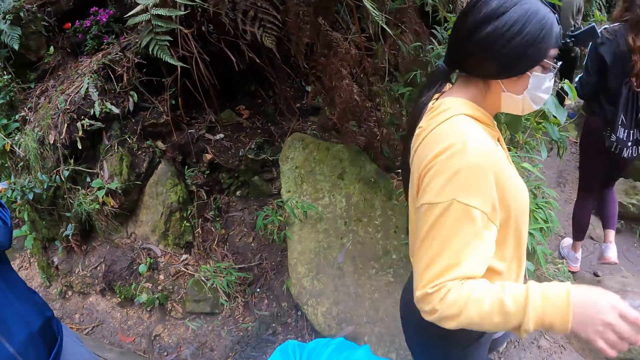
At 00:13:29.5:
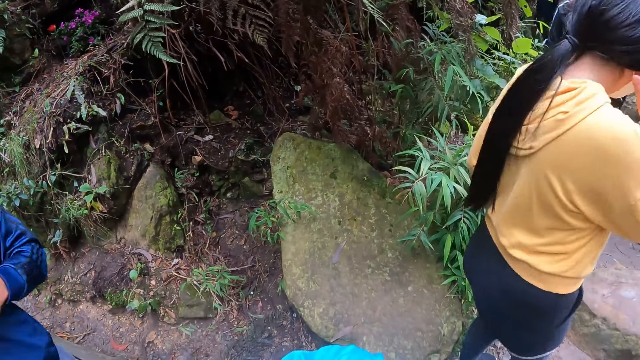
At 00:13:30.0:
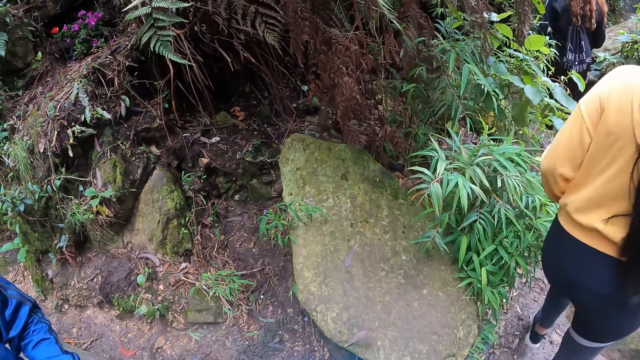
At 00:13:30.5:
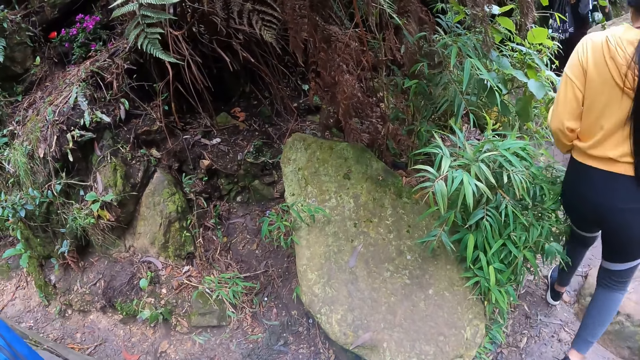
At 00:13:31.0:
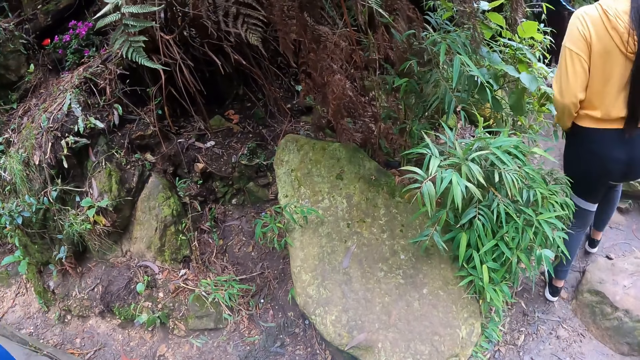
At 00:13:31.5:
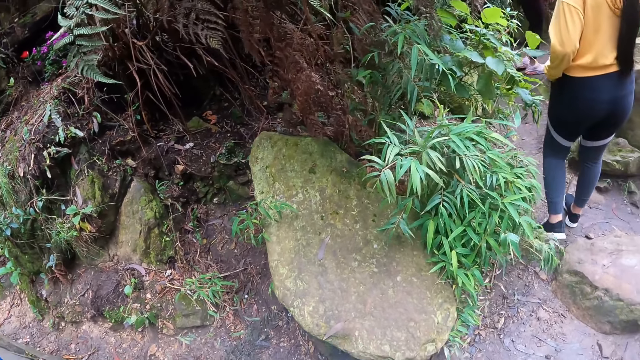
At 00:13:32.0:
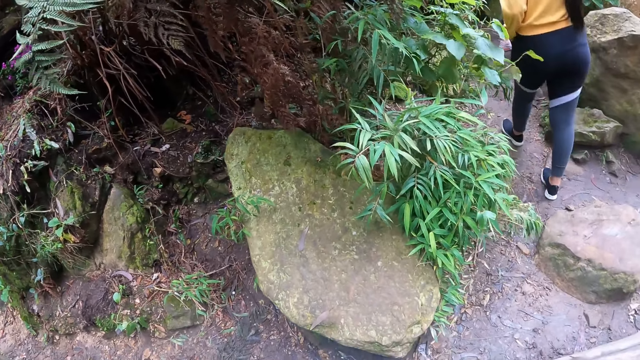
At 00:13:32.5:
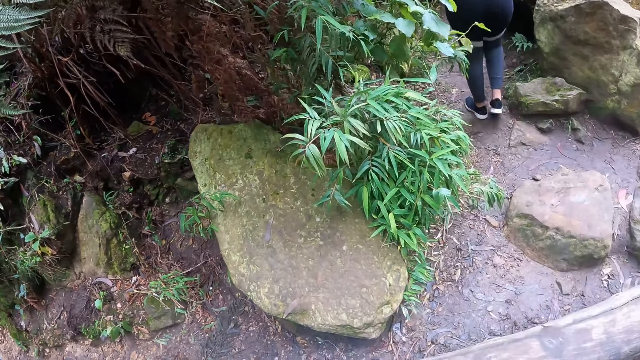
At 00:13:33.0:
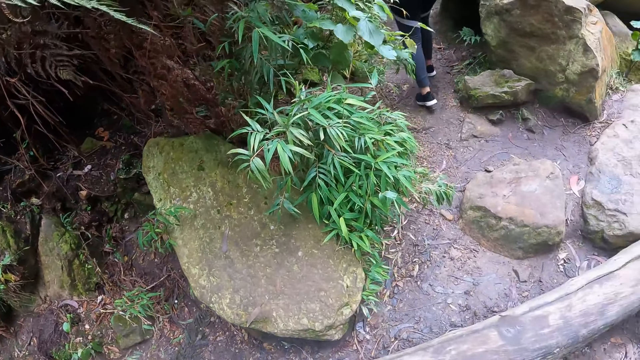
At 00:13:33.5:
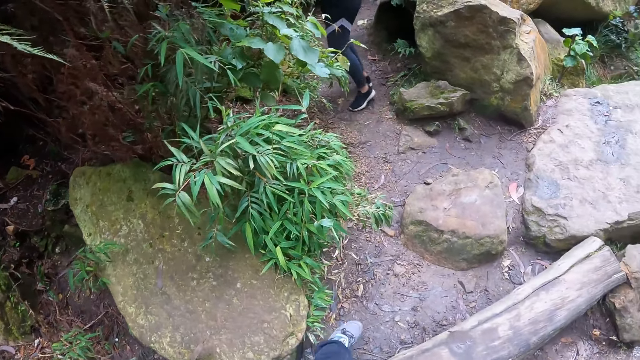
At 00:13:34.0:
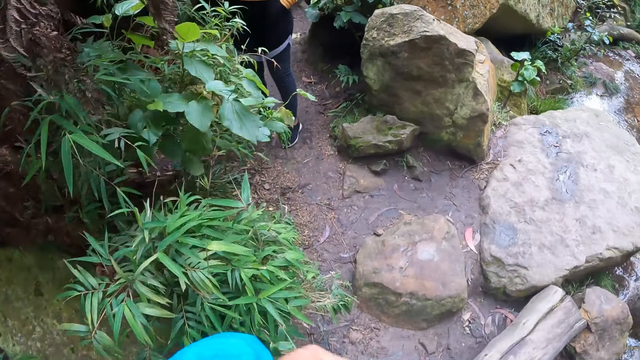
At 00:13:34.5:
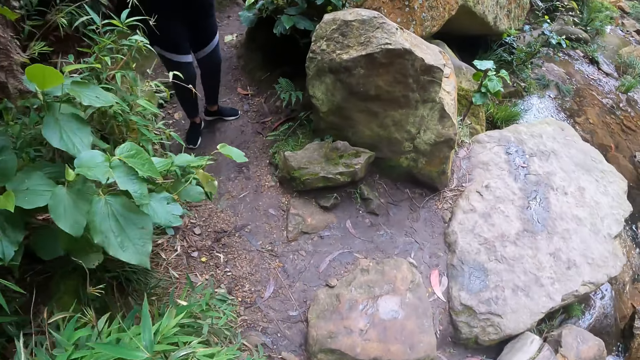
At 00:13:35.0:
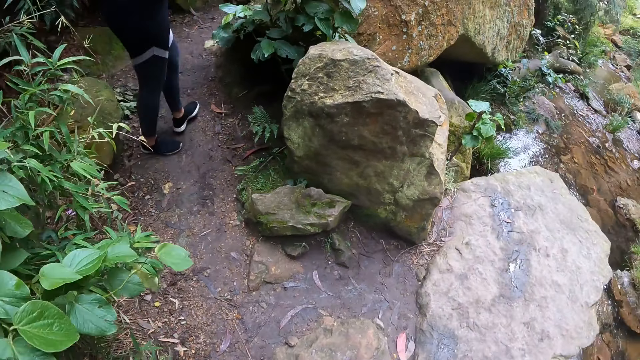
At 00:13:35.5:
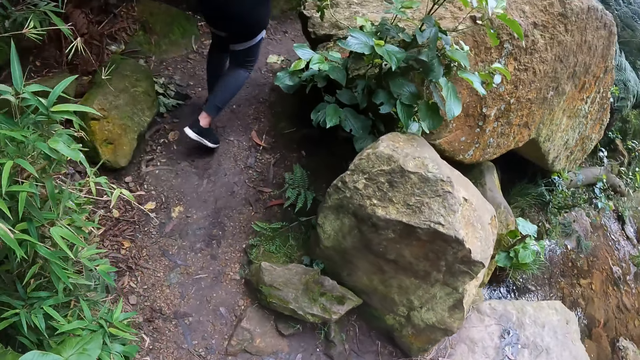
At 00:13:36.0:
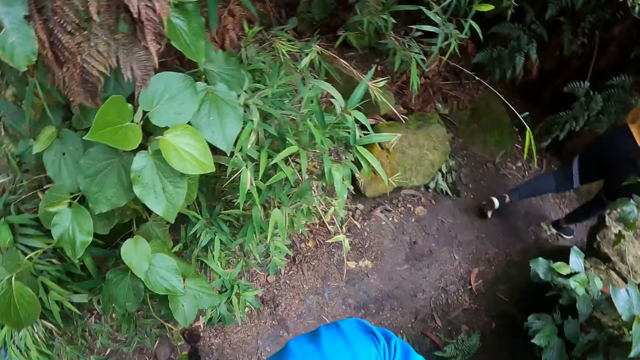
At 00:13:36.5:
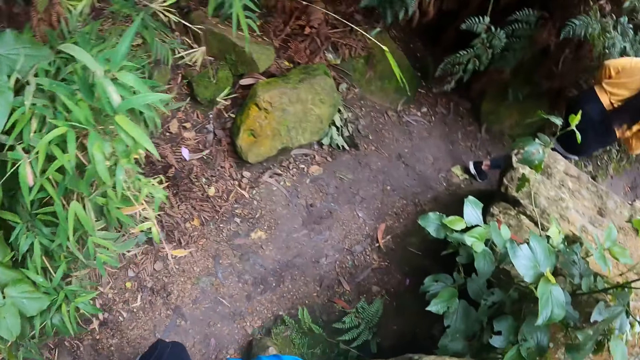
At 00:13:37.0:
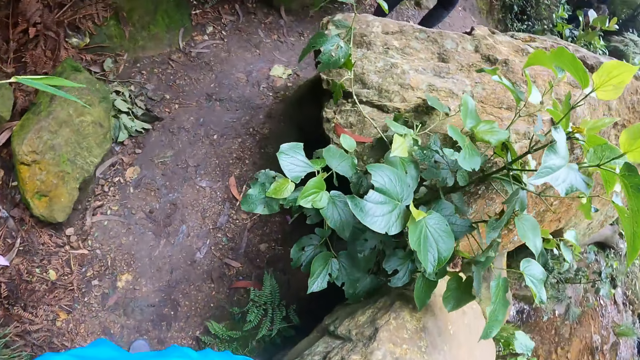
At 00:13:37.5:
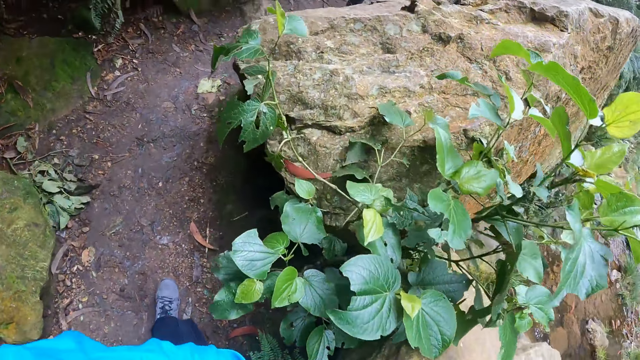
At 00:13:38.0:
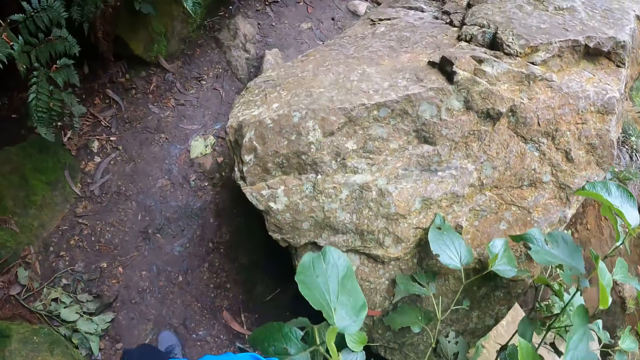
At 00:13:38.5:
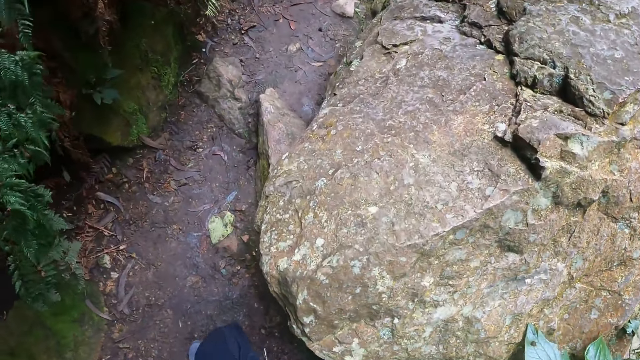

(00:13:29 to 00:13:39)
Persons and the camera wearer walk around. A woman touches her hair with her right hand. A person looks around. Another person walks around.

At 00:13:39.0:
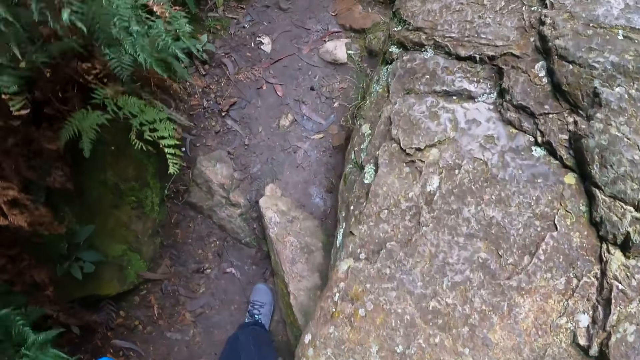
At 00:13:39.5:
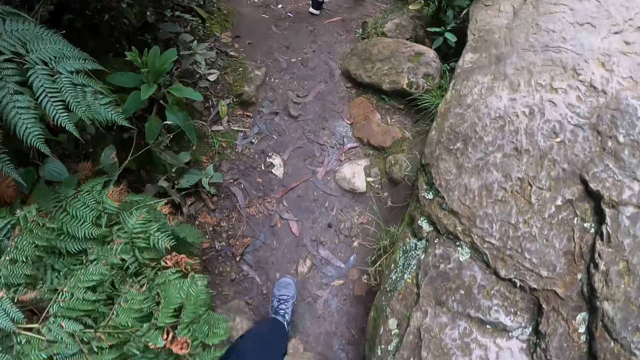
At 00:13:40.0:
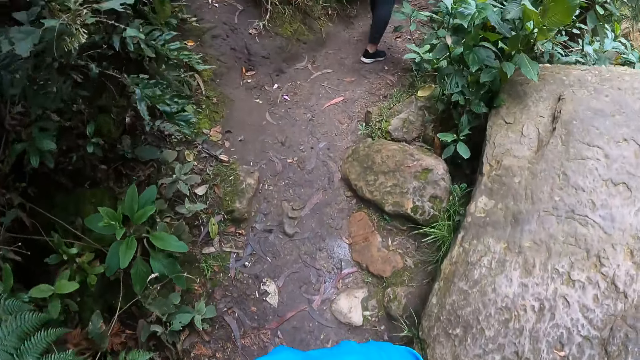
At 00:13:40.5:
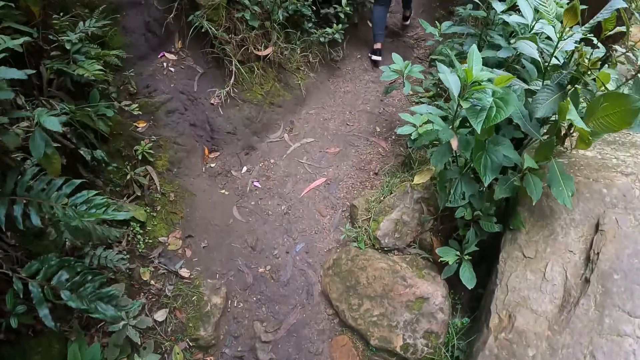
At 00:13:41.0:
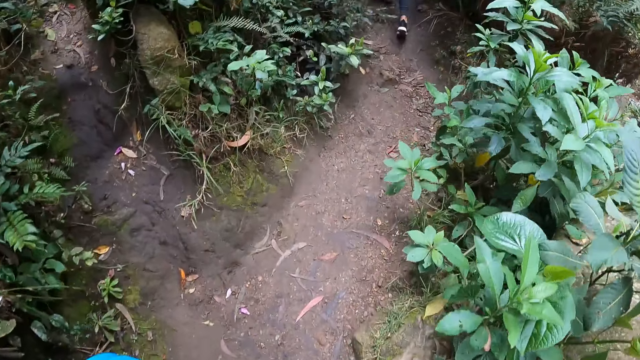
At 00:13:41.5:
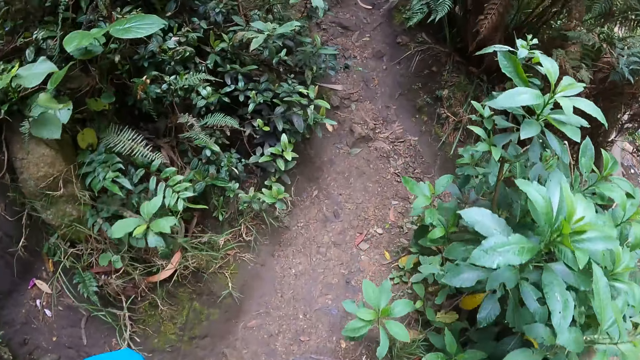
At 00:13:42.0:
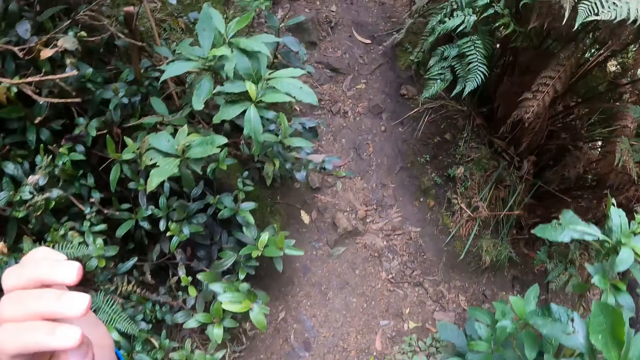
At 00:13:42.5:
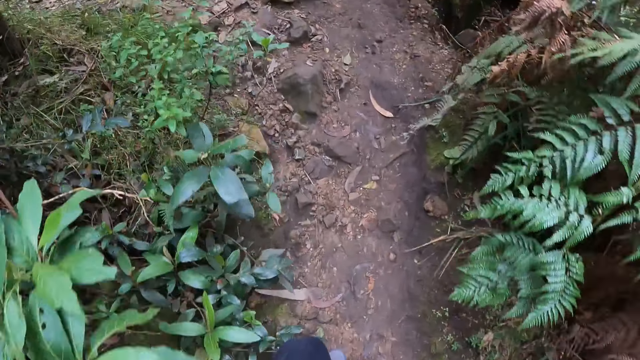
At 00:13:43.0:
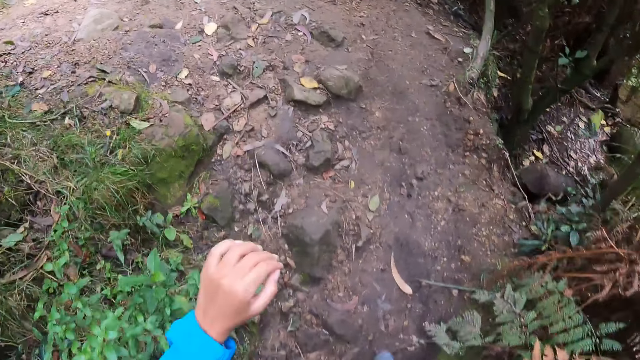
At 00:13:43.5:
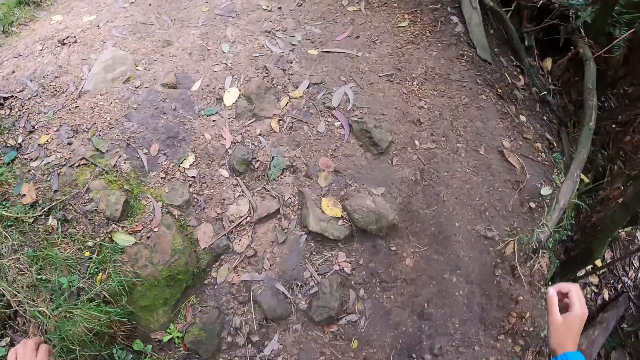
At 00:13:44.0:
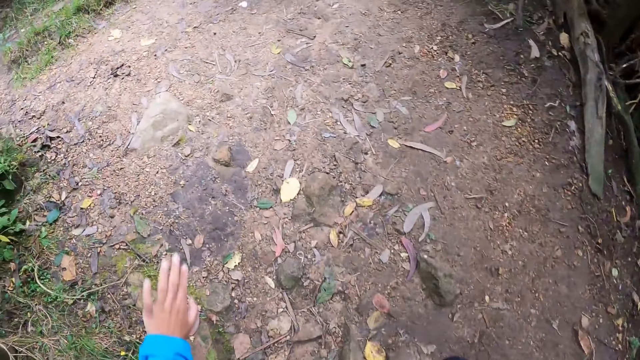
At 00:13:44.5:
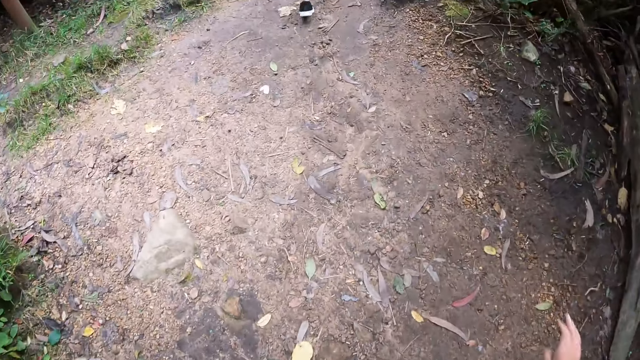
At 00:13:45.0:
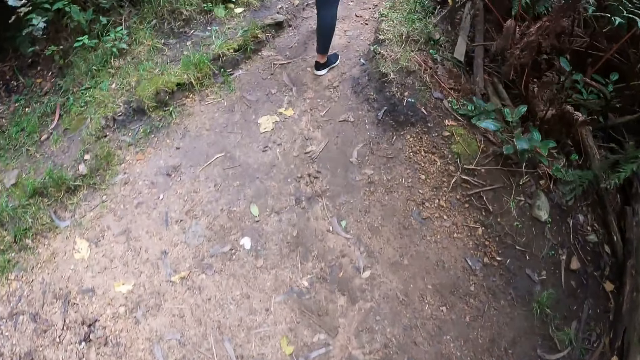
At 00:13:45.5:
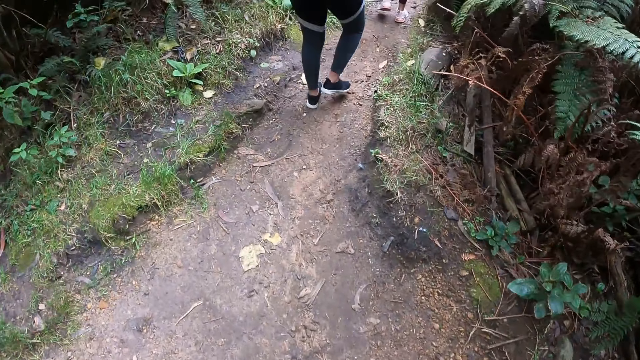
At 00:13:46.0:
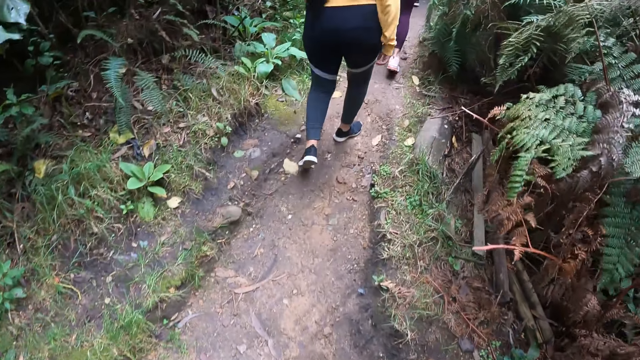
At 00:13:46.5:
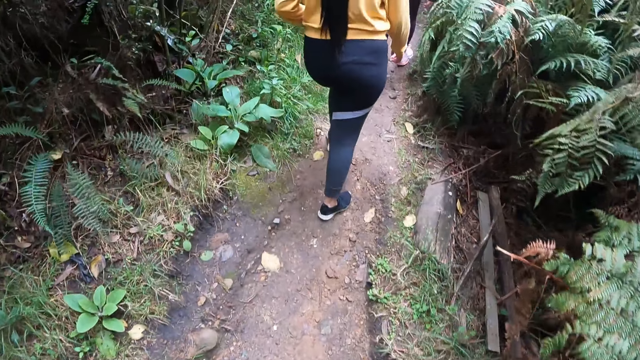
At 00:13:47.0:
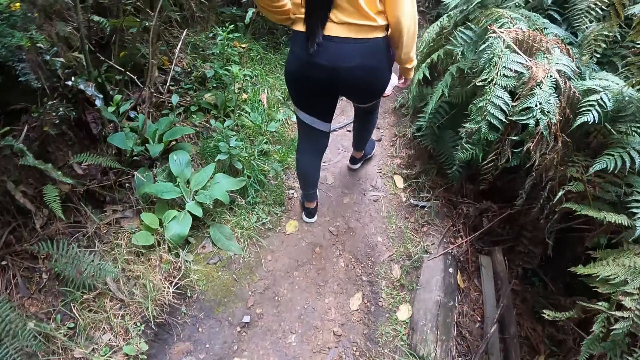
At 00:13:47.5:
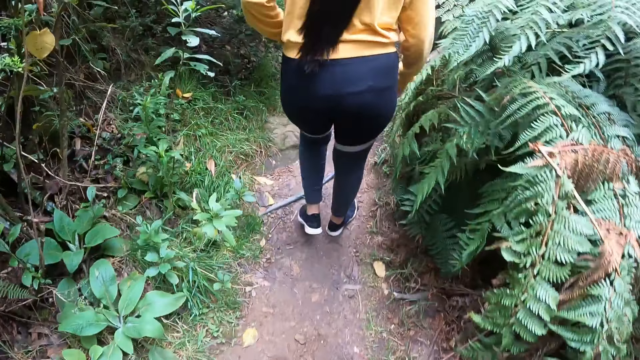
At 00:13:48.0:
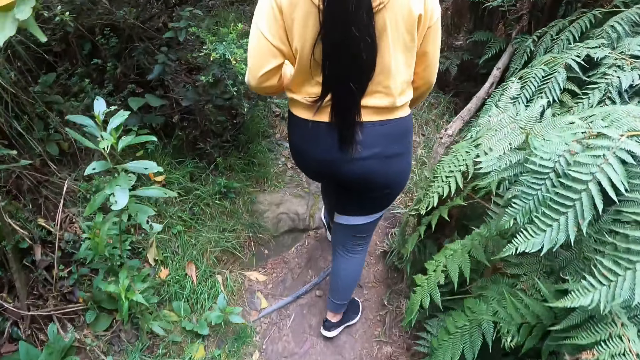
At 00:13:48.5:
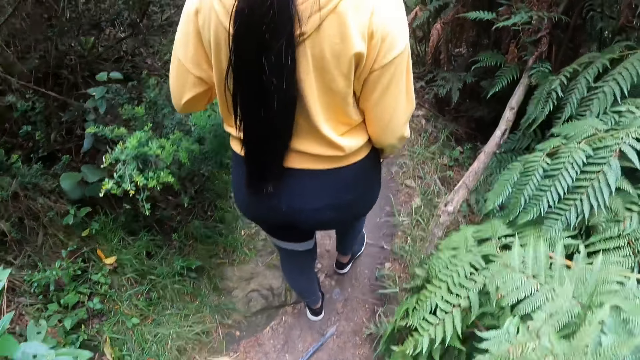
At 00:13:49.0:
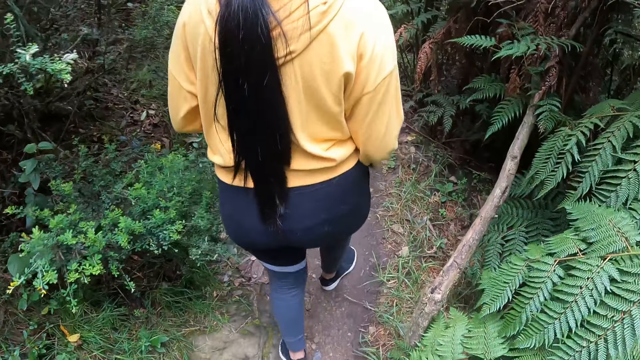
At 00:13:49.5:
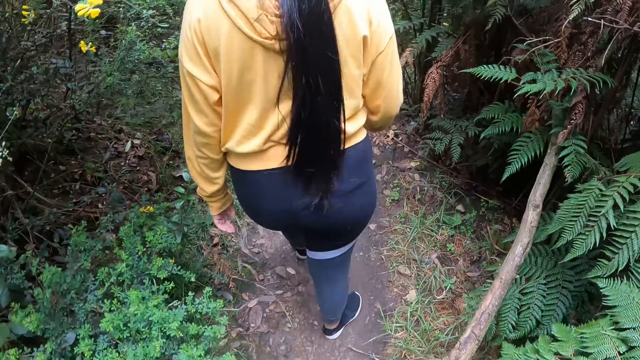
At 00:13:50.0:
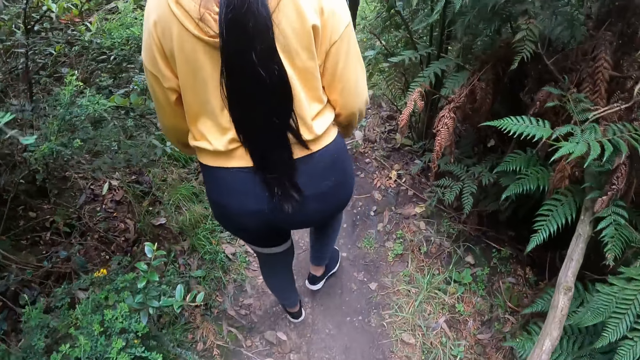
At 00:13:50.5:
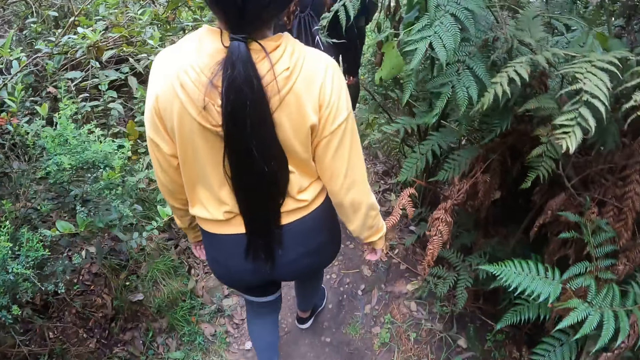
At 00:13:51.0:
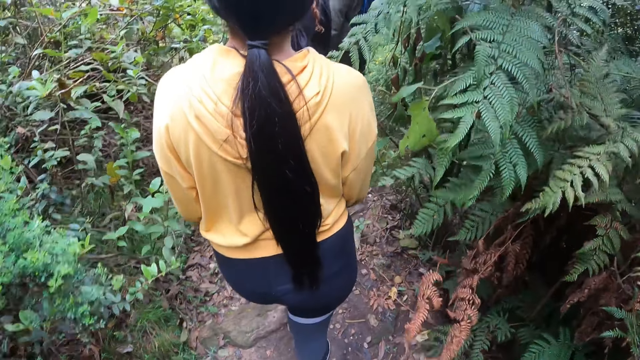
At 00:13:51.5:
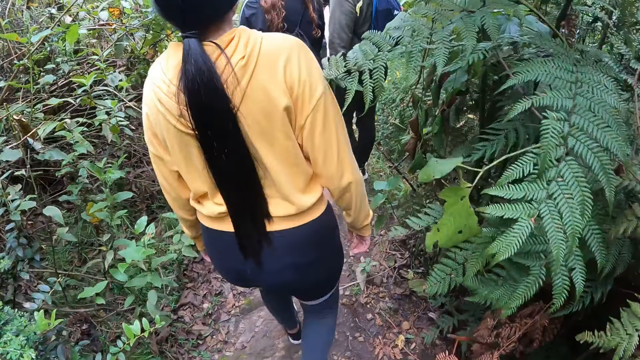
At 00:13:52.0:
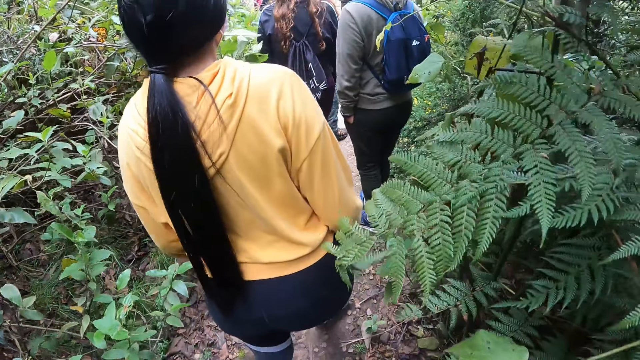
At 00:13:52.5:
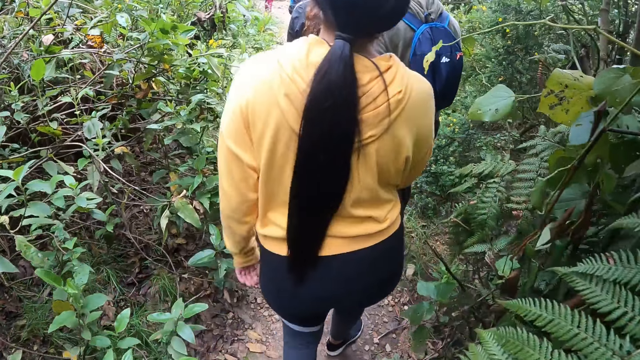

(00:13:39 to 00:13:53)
The camera wearer touches her face with her right hand. She takes a hike. She lowers her hand. She takes a hike with the persons and another person. She walks up a hill.
